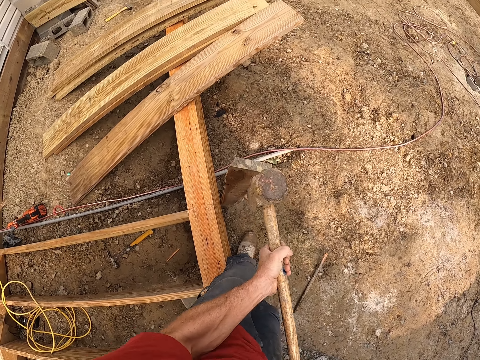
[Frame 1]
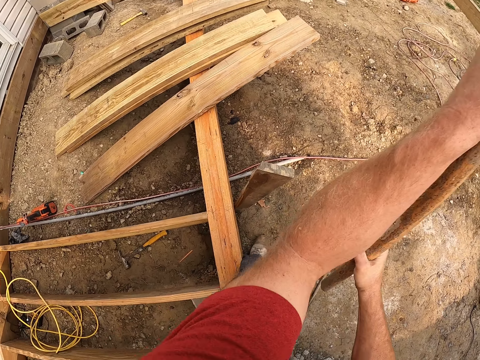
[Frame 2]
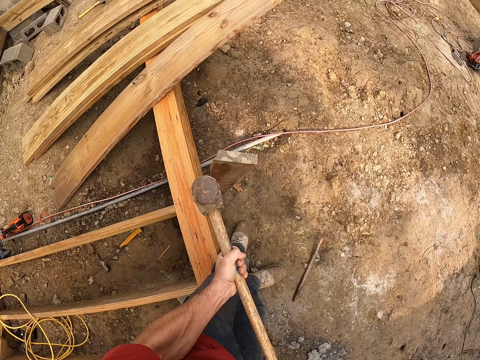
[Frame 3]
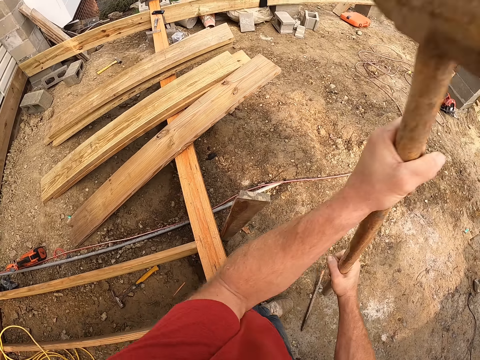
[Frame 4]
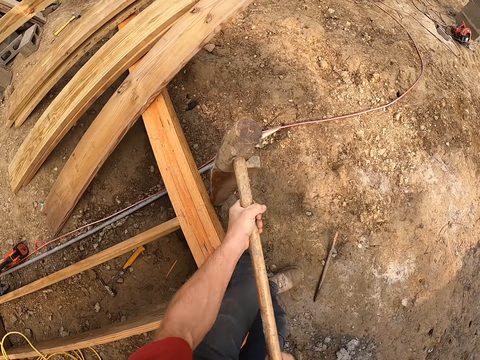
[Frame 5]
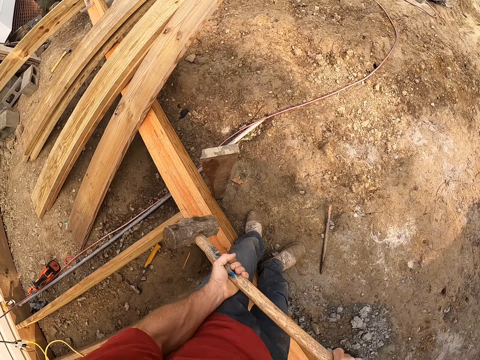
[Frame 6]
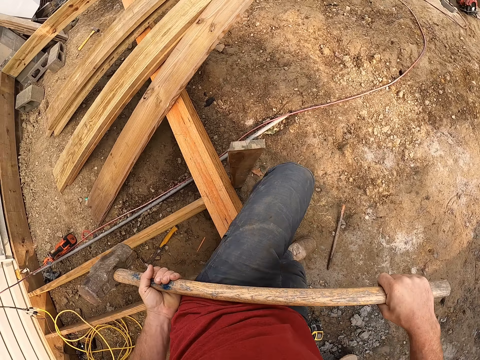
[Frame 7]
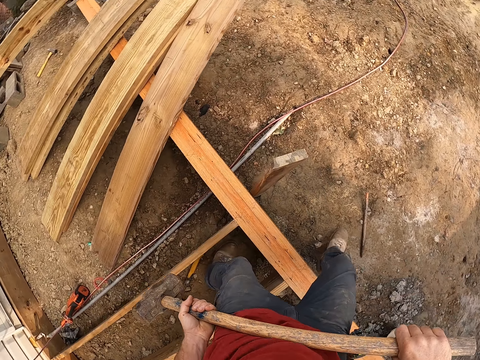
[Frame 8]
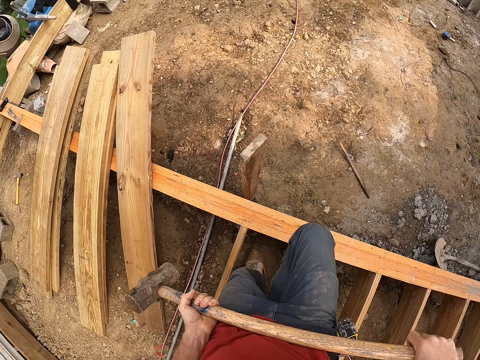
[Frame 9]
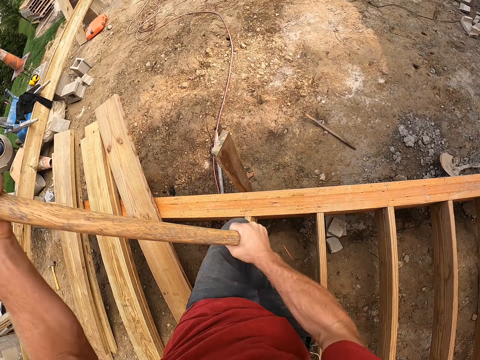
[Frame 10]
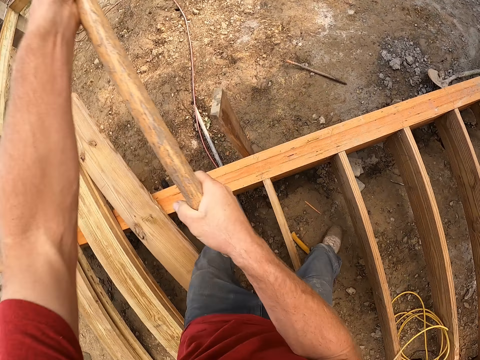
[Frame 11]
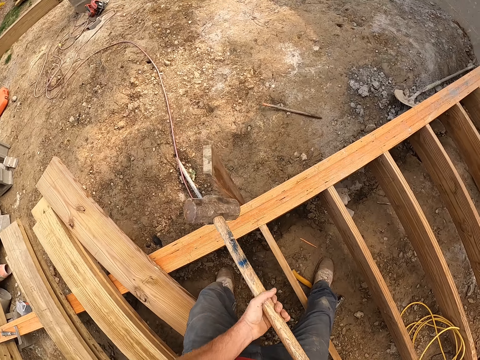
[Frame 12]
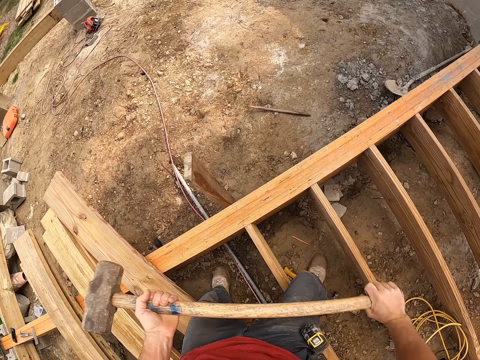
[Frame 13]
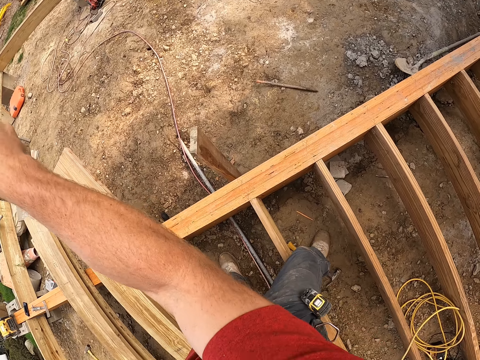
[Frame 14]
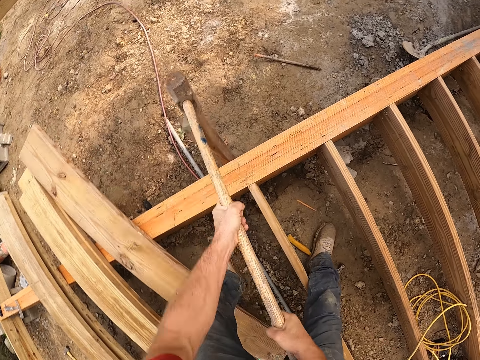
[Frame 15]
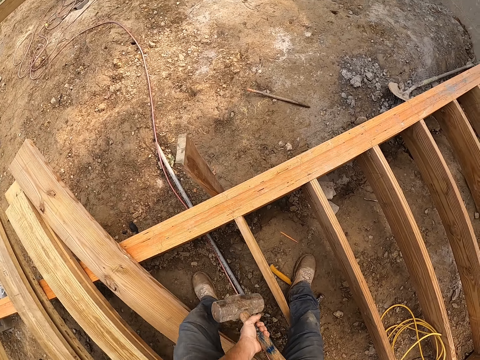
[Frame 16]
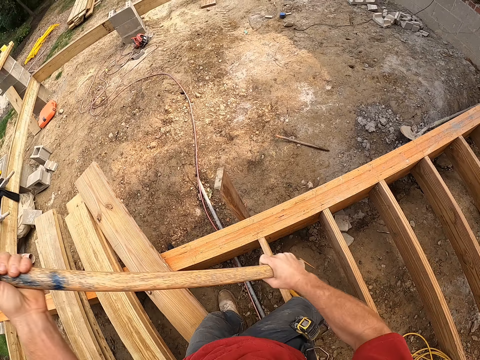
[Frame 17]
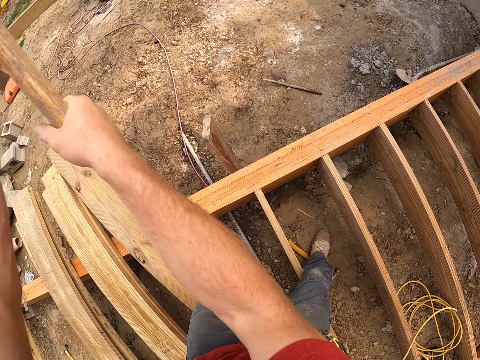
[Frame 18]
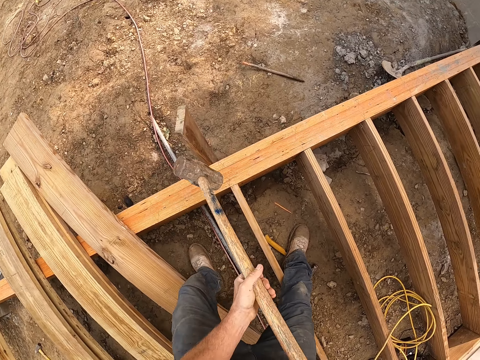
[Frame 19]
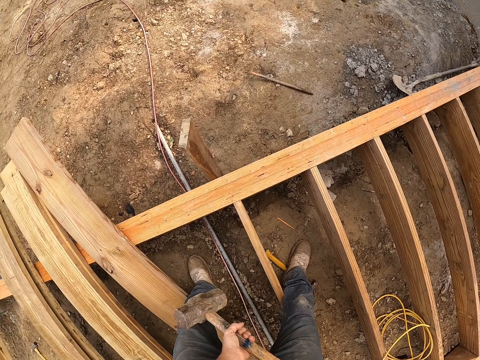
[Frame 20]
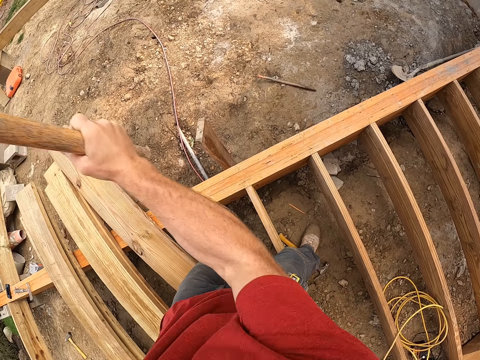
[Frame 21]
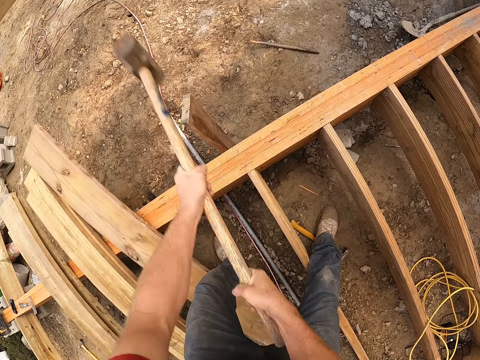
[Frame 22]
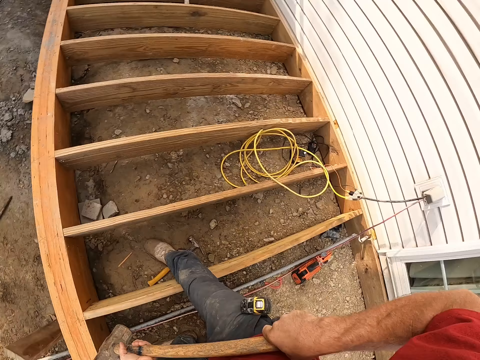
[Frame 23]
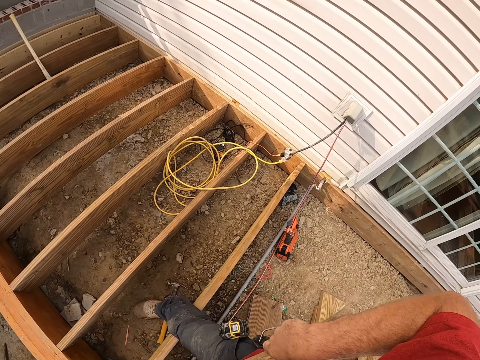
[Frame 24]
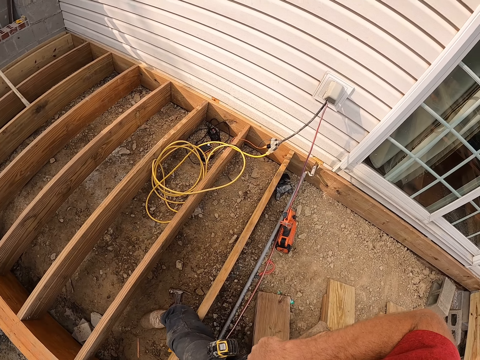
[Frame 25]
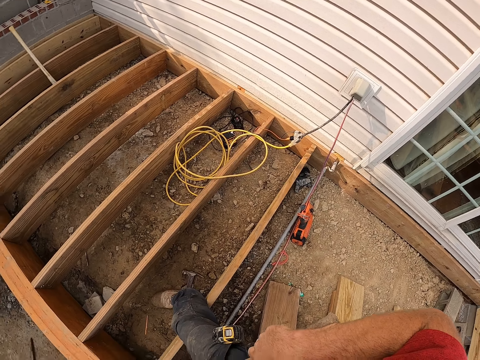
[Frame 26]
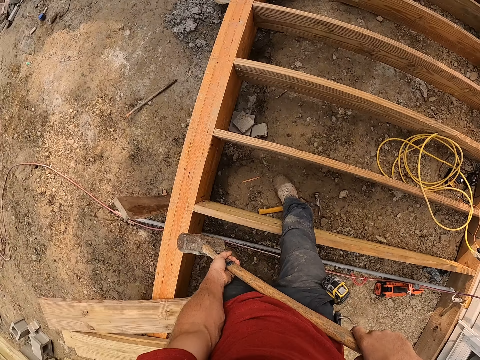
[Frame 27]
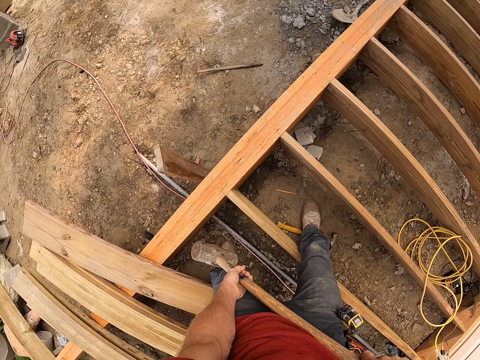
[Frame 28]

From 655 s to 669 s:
The camera wearer looks around.

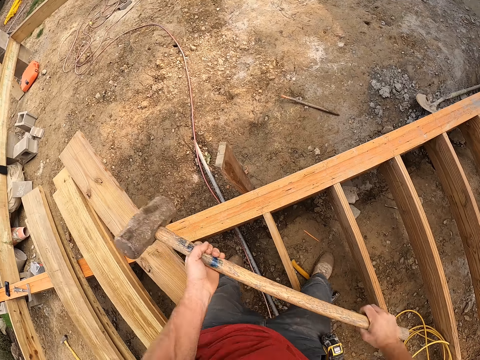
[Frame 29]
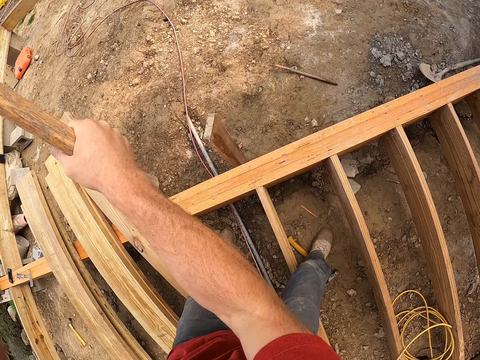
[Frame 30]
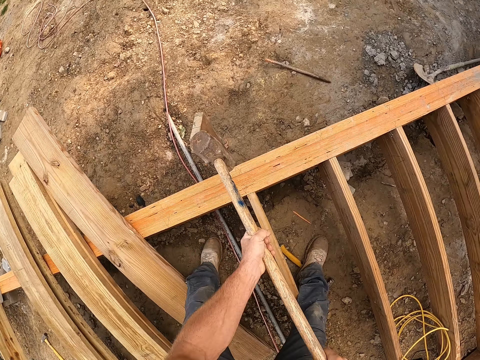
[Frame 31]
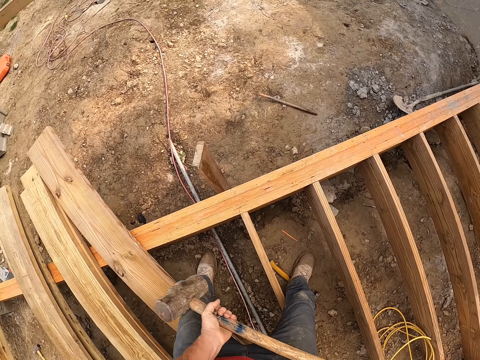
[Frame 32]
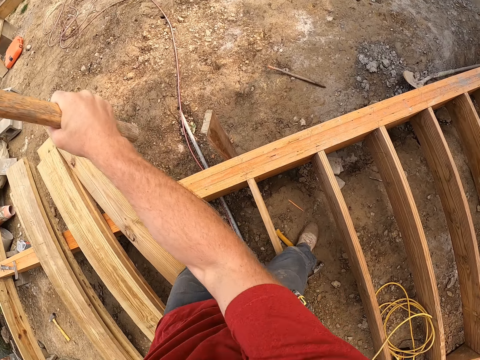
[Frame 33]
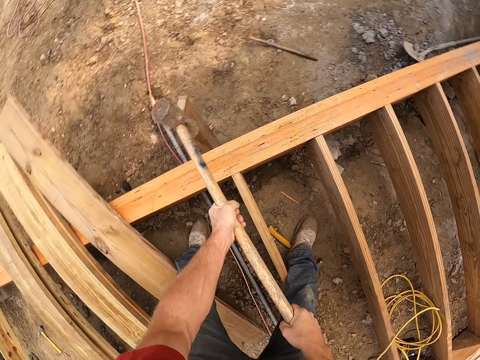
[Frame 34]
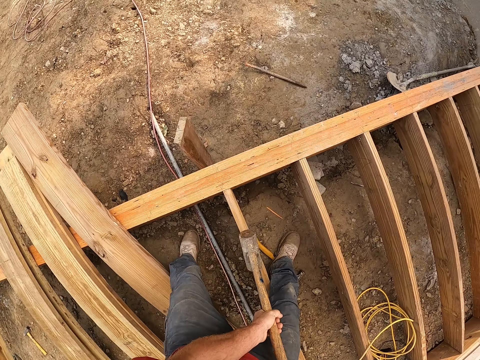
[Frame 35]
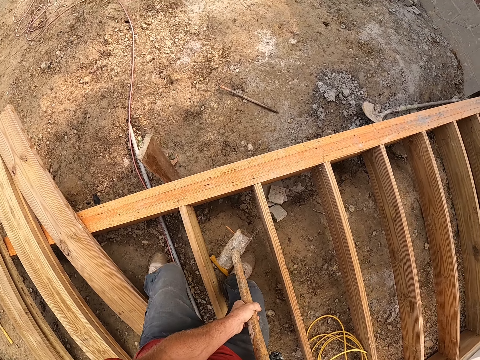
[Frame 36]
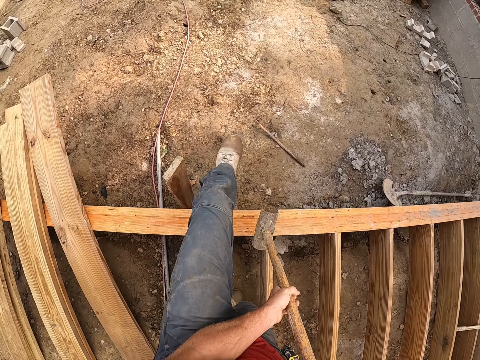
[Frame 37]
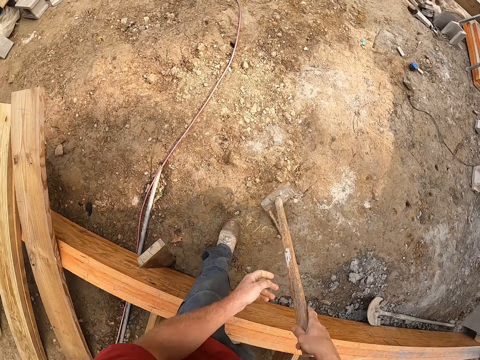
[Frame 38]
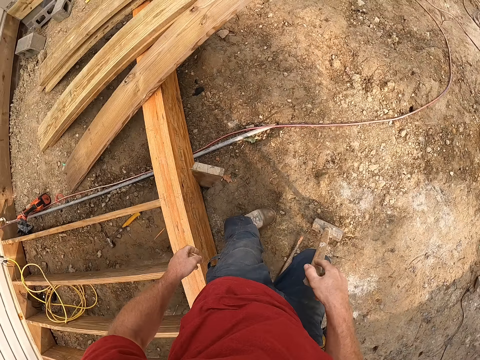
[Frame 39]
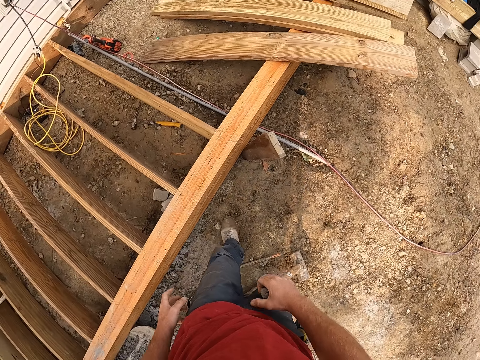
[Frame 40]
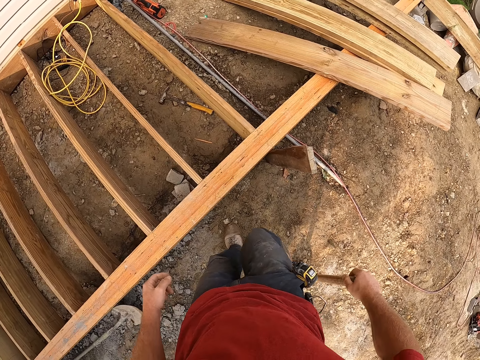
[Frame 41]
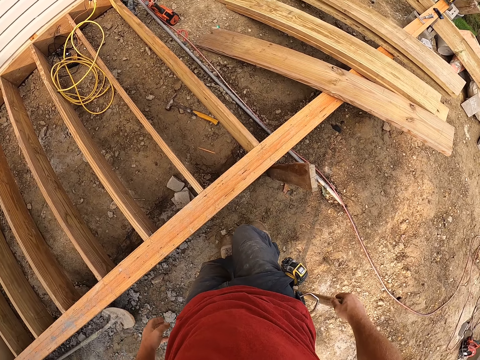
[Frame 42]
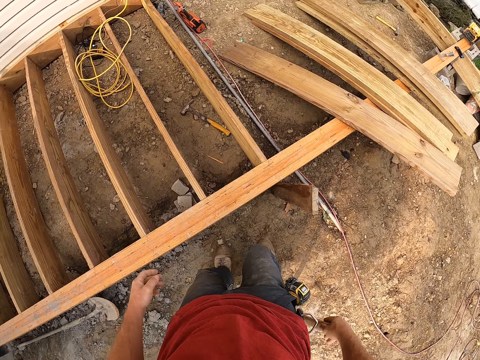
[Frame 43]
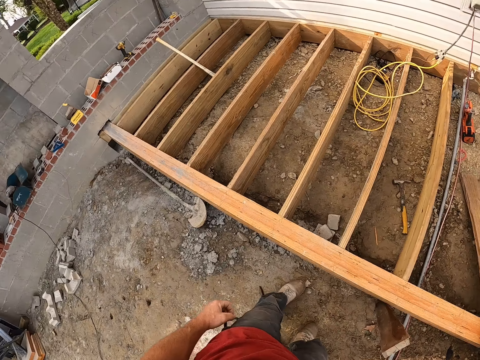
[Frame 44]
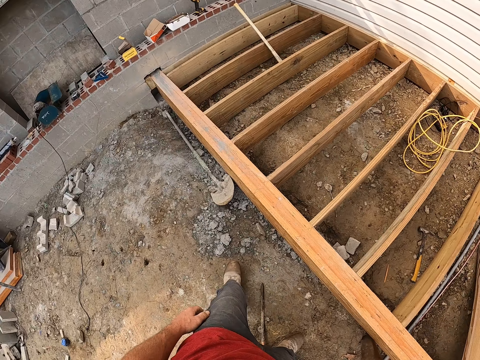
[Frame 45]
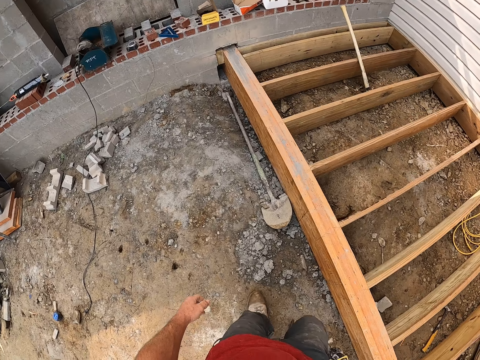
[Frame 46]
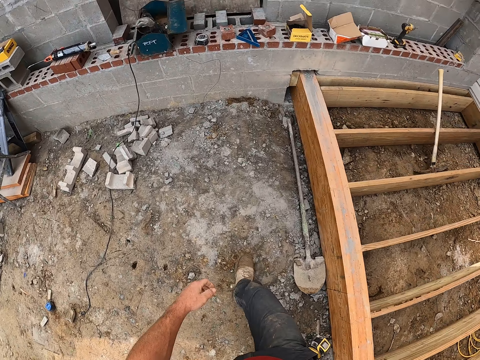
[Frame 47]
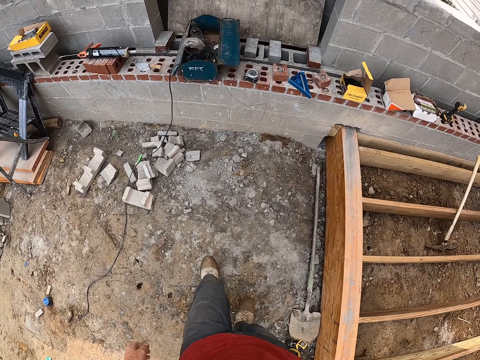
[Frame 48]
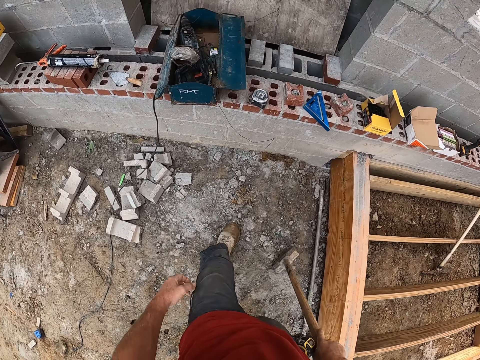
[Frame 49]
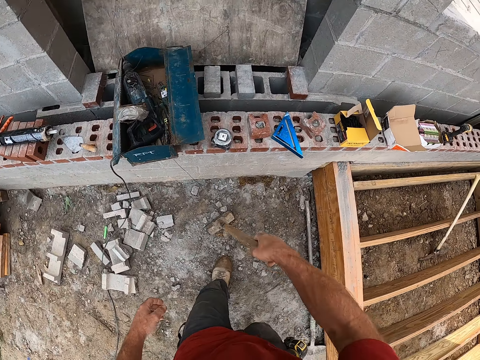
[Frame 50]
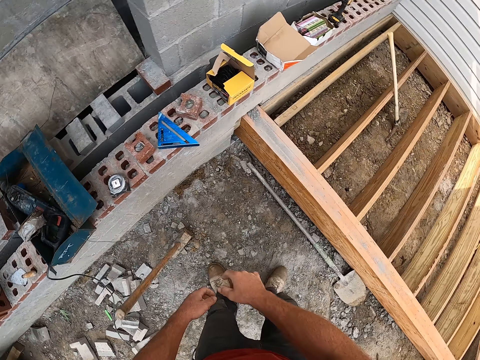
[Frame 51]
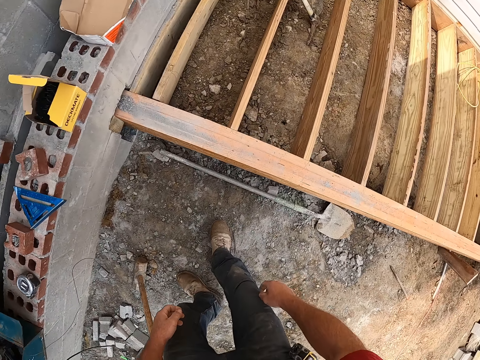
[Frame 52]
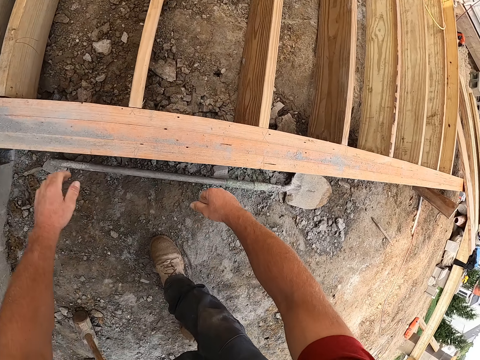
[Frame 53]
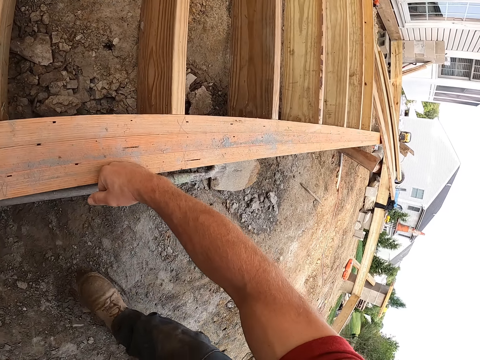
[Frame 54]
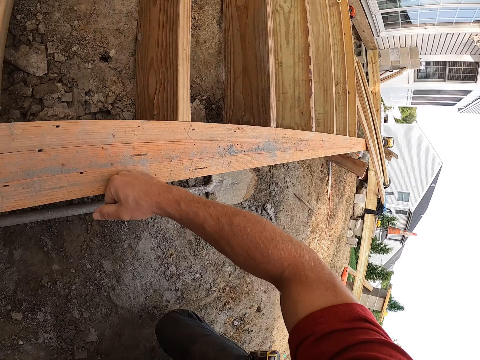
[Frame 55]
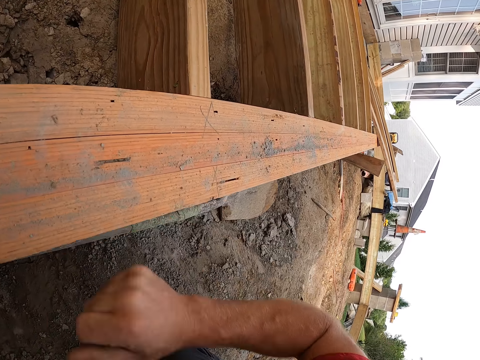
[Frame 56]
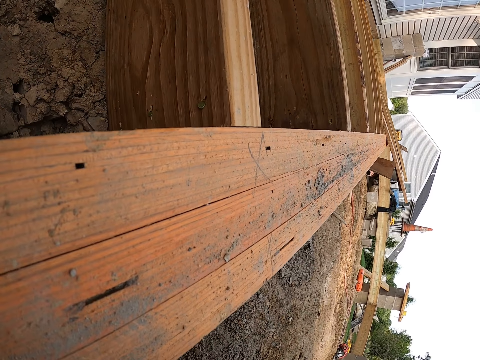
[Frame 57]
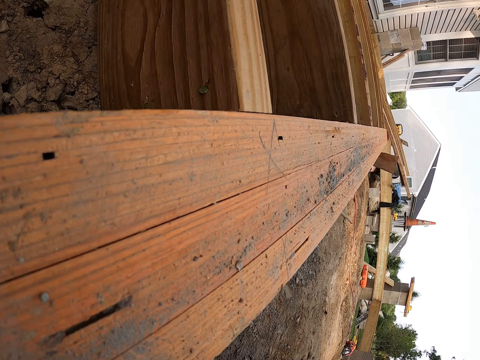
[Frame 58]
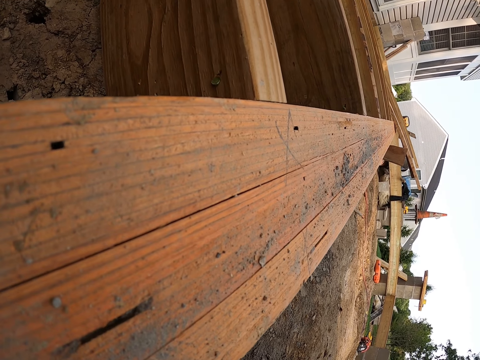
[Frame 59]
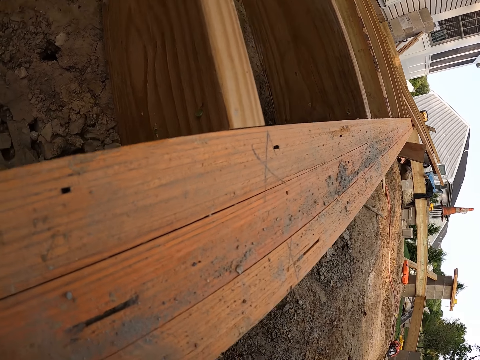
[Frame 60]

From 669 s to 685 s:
The camera wearer hits the piece of wood with the mallet. He places the hammer on the ground. He walks. He hits the wooden frame with his right leg. He walks. He drops the hammer on the ground. He kneels. He holds the wooden structure.
